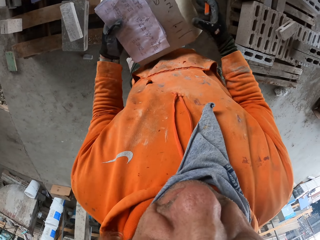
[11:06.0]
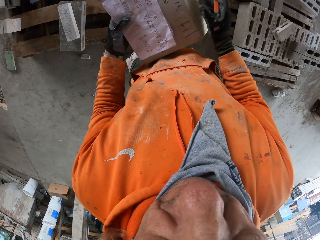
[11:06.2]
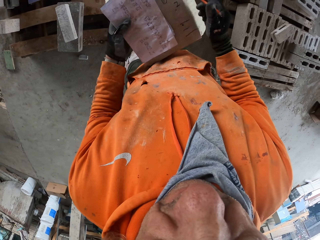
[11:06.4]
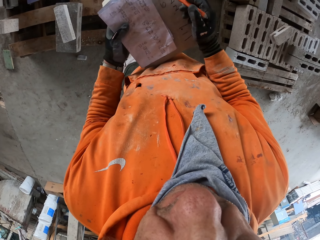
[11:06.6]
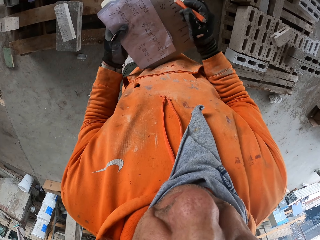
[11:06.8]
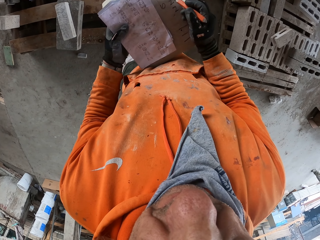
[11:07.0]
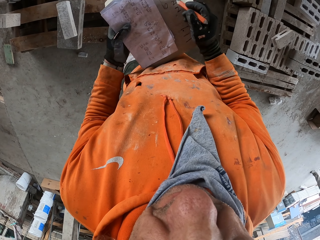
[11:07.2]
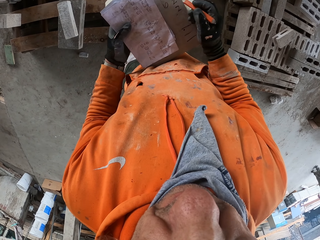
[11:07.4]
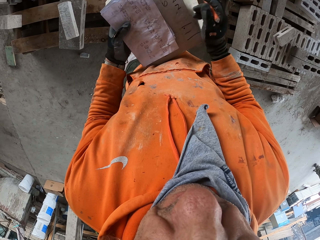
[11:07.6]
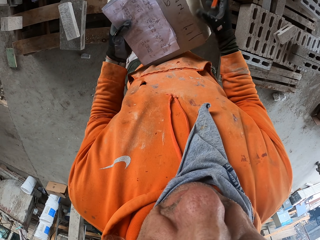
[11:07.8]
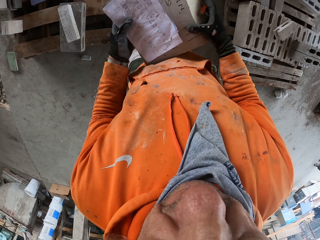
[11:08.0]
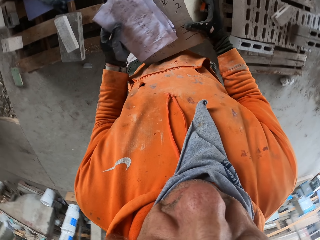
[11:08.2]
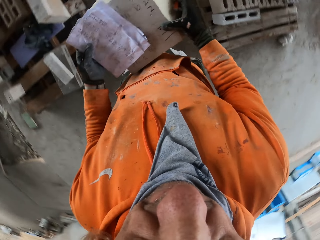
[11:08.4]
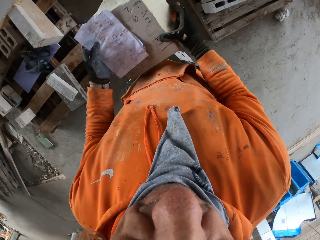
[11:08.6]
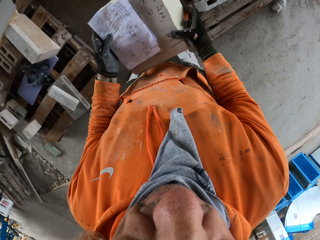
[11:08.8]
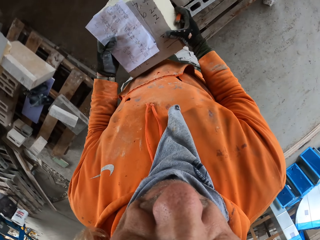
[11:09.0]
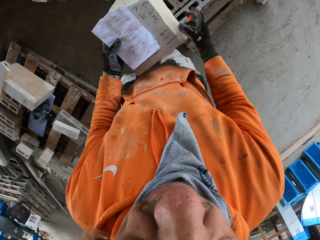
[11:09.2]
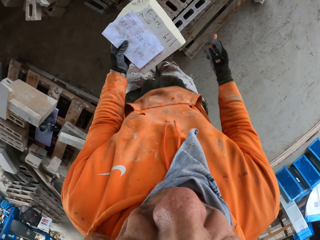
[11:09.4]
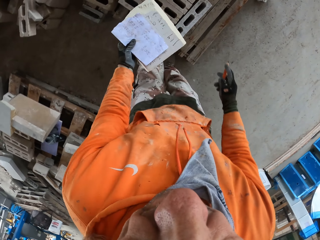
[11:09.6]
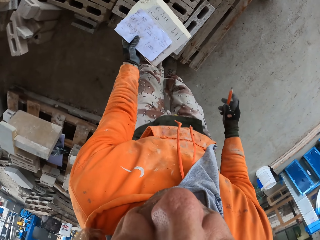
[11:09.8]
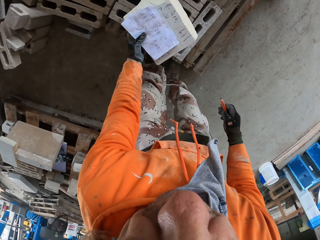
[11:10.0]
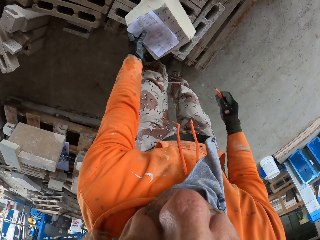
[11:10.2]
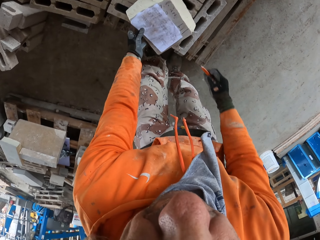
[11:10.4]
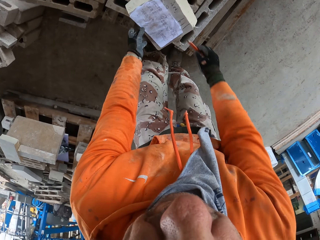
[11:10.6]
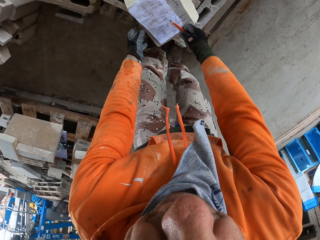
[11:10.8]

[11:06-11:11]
The camera wearer writes on a box. They look around a garage. They put down the box on a rack.

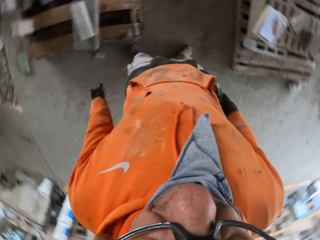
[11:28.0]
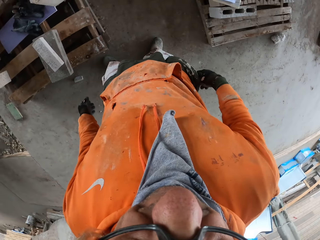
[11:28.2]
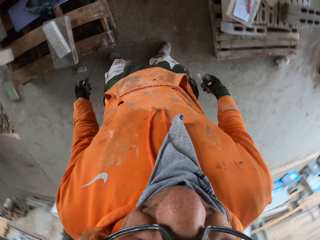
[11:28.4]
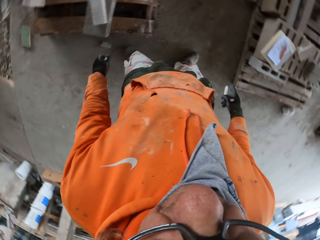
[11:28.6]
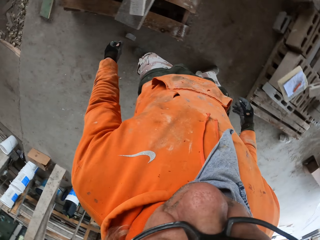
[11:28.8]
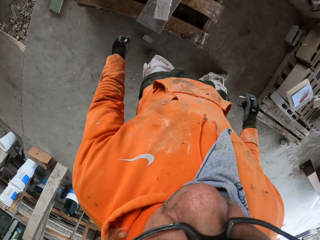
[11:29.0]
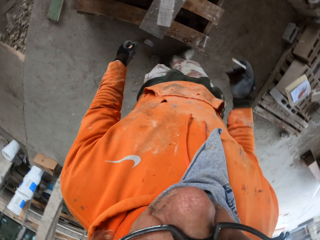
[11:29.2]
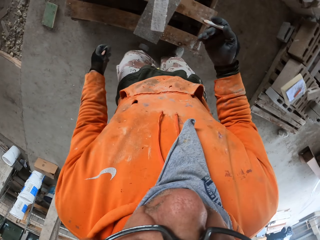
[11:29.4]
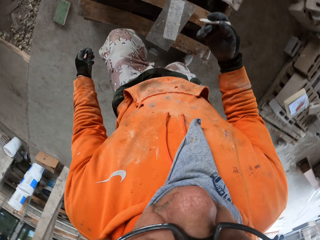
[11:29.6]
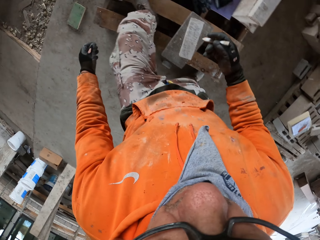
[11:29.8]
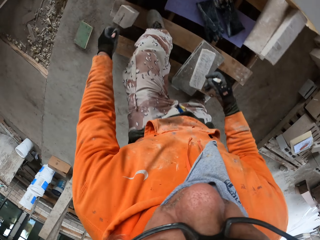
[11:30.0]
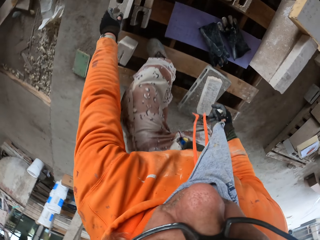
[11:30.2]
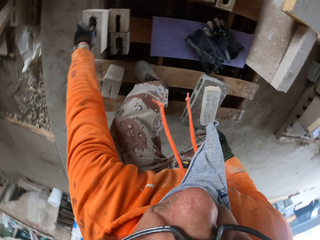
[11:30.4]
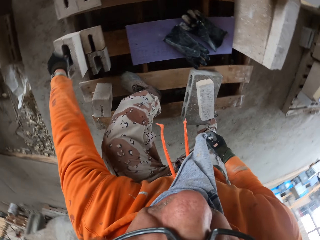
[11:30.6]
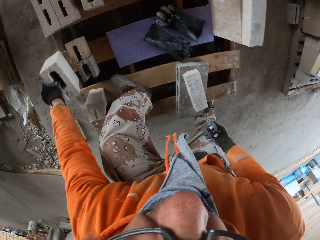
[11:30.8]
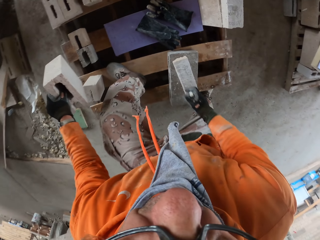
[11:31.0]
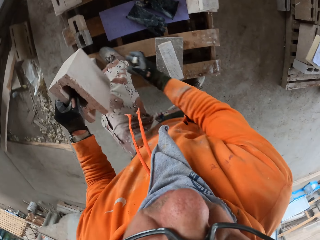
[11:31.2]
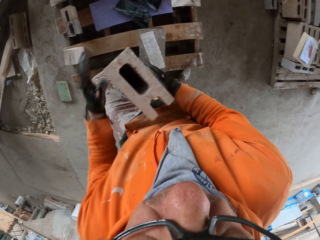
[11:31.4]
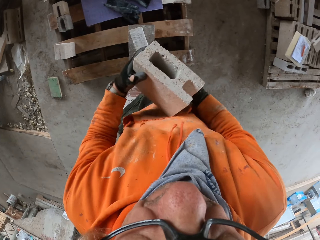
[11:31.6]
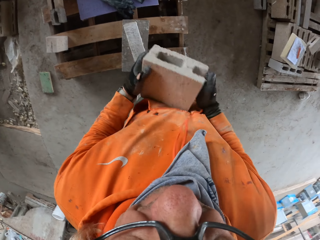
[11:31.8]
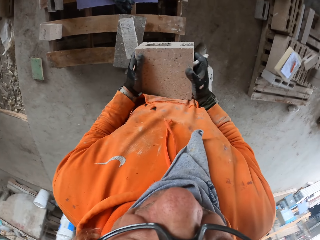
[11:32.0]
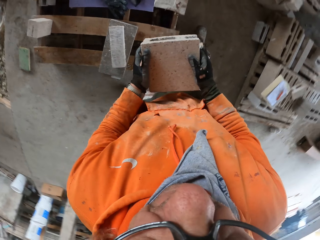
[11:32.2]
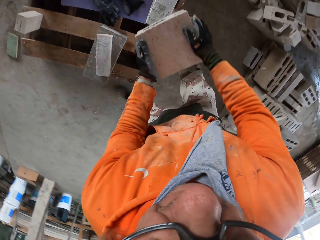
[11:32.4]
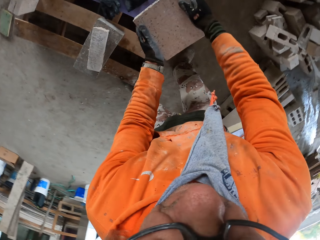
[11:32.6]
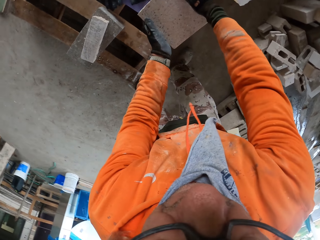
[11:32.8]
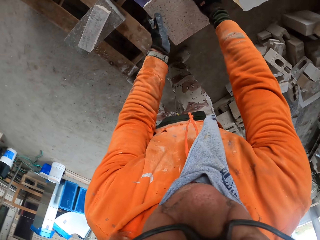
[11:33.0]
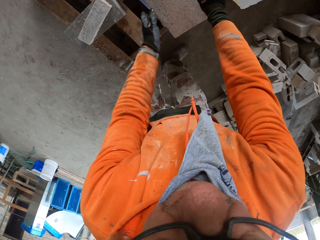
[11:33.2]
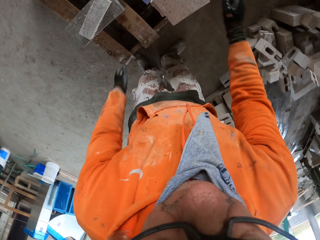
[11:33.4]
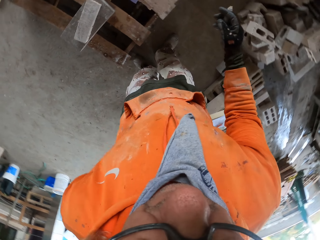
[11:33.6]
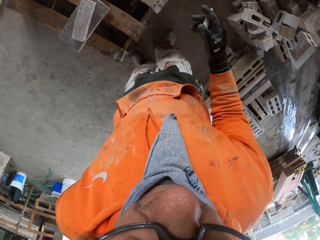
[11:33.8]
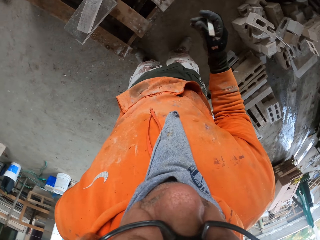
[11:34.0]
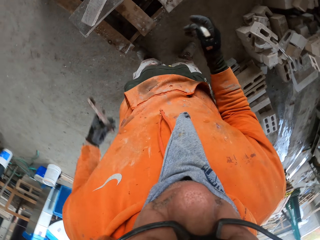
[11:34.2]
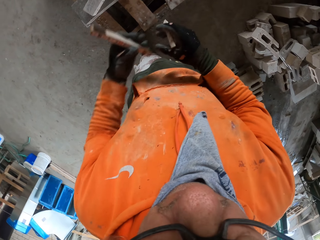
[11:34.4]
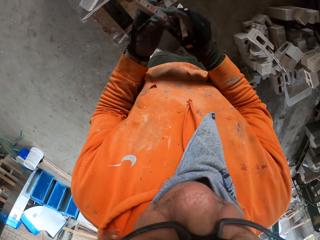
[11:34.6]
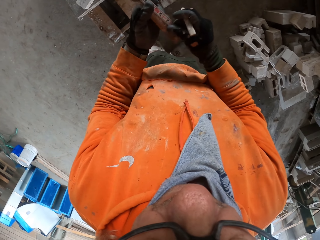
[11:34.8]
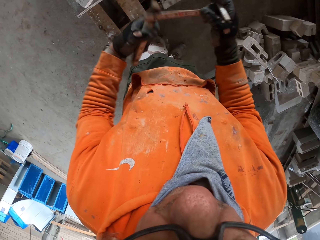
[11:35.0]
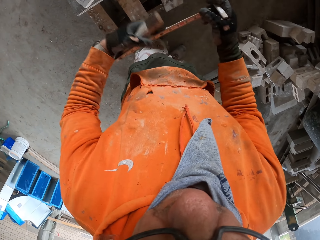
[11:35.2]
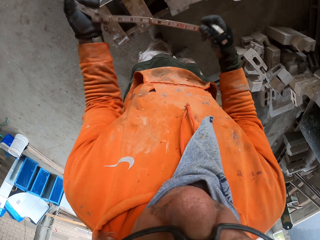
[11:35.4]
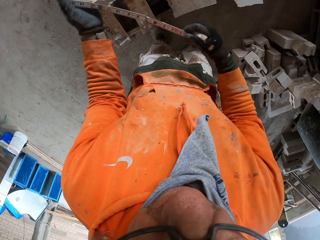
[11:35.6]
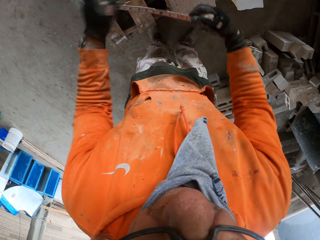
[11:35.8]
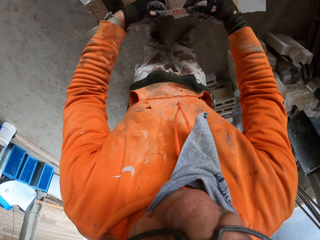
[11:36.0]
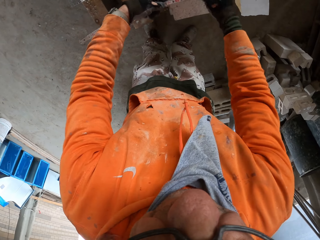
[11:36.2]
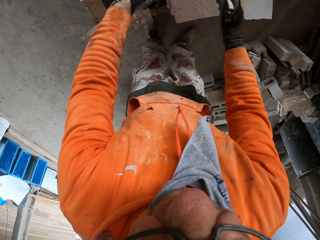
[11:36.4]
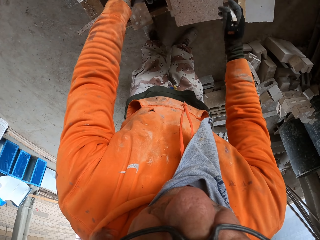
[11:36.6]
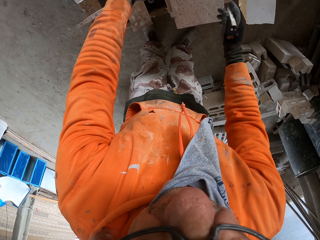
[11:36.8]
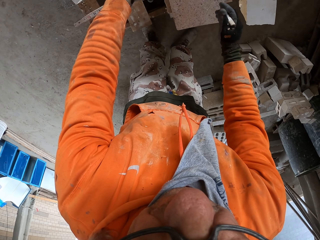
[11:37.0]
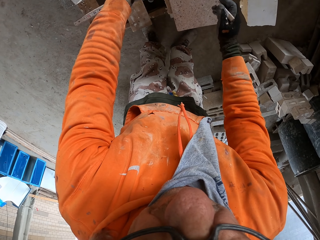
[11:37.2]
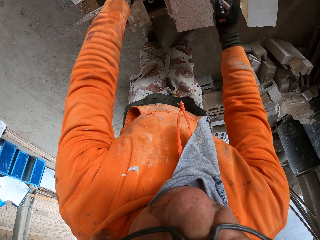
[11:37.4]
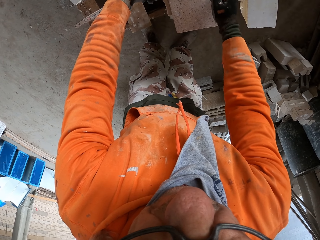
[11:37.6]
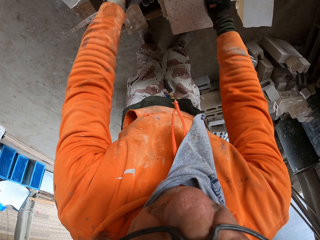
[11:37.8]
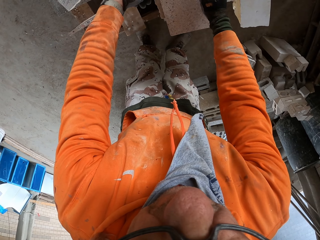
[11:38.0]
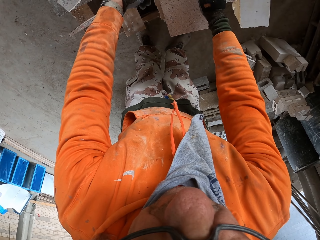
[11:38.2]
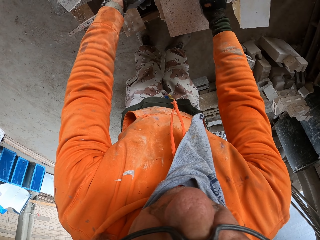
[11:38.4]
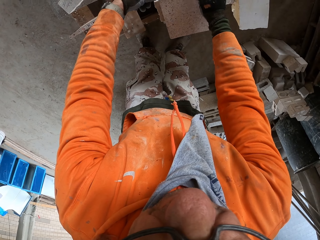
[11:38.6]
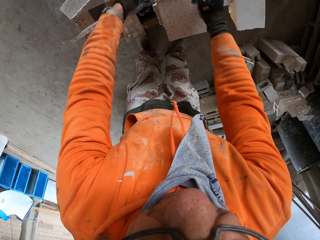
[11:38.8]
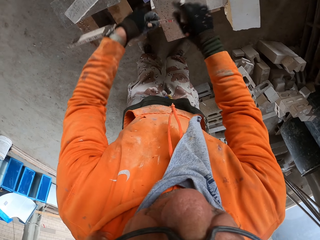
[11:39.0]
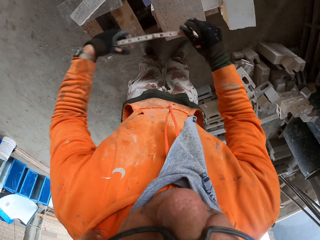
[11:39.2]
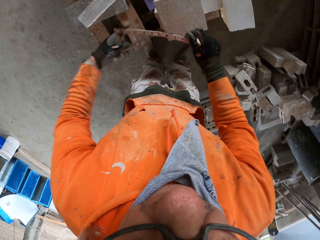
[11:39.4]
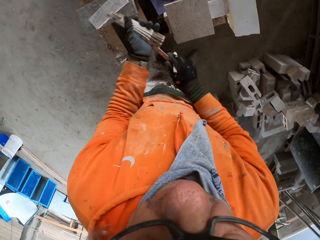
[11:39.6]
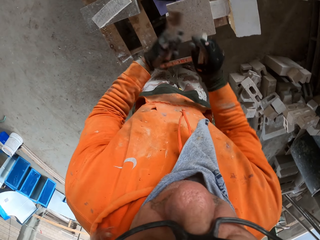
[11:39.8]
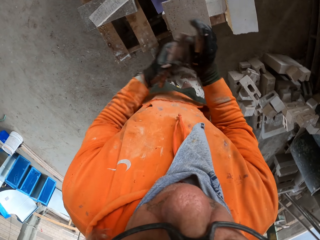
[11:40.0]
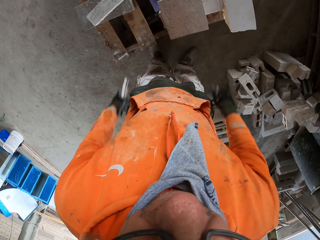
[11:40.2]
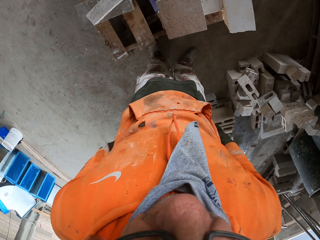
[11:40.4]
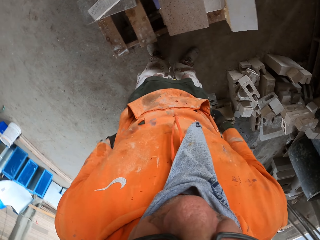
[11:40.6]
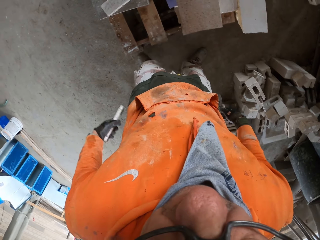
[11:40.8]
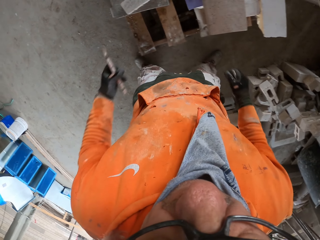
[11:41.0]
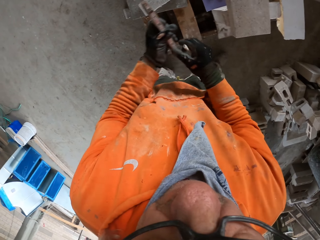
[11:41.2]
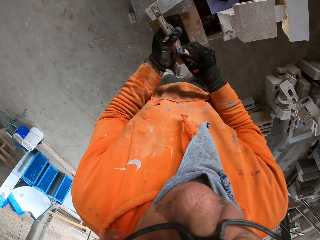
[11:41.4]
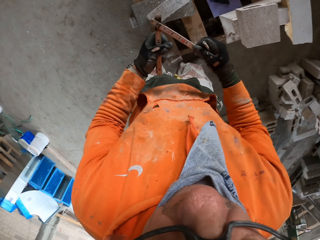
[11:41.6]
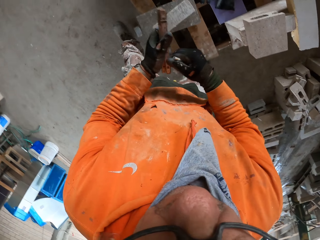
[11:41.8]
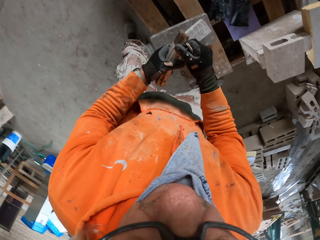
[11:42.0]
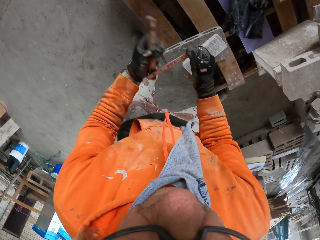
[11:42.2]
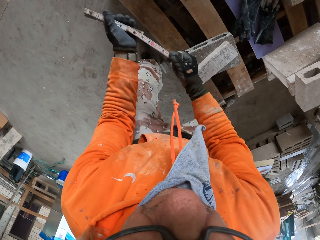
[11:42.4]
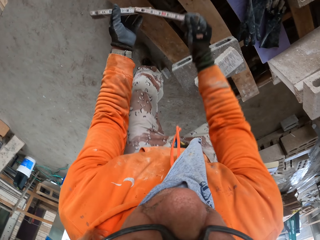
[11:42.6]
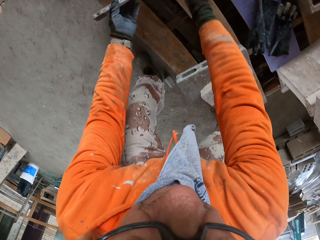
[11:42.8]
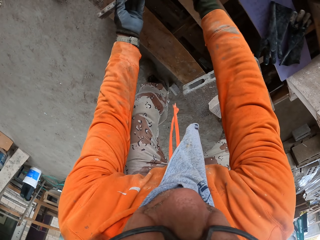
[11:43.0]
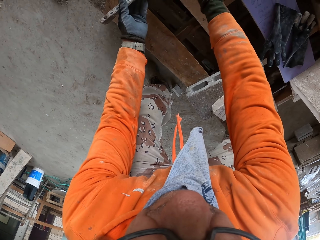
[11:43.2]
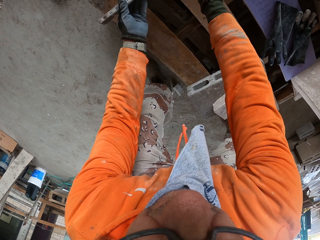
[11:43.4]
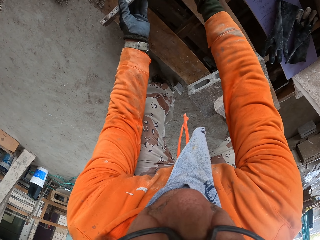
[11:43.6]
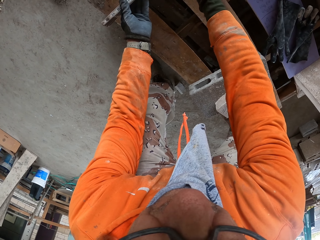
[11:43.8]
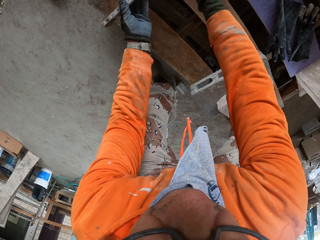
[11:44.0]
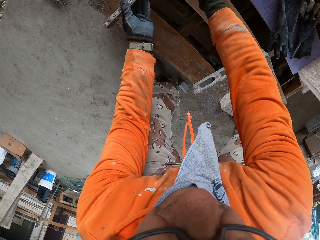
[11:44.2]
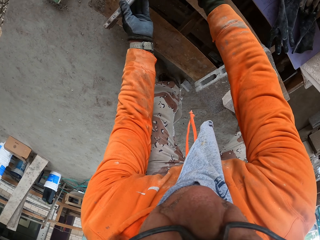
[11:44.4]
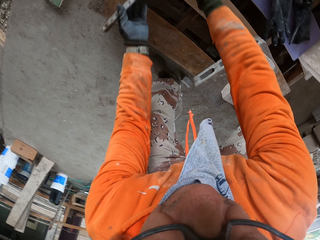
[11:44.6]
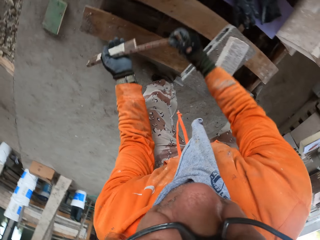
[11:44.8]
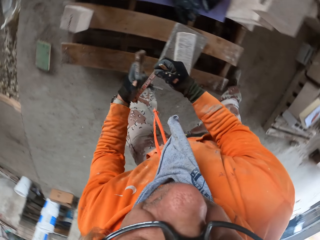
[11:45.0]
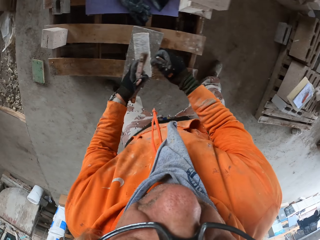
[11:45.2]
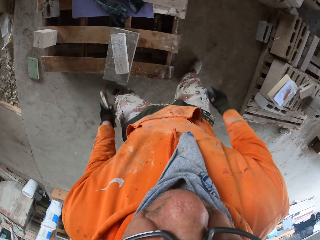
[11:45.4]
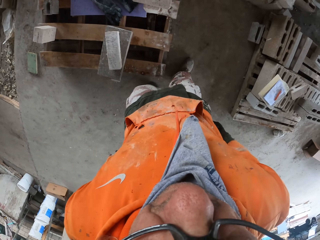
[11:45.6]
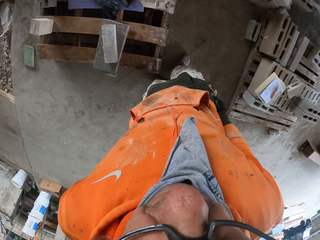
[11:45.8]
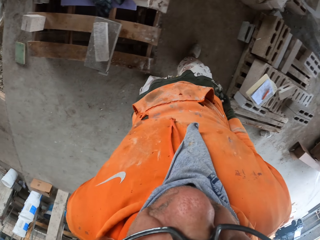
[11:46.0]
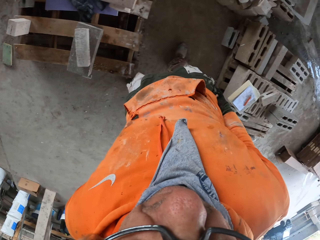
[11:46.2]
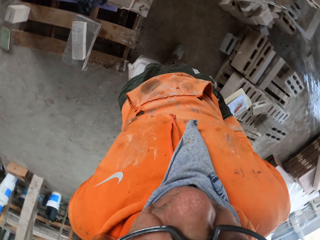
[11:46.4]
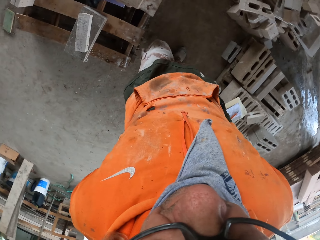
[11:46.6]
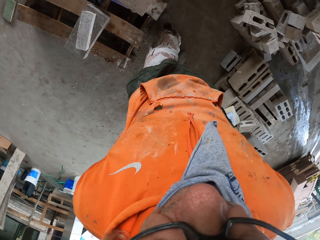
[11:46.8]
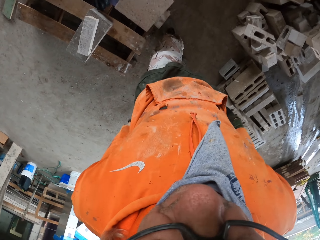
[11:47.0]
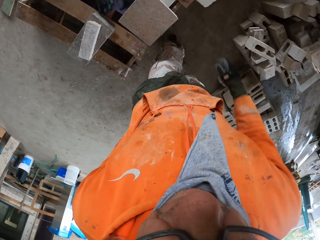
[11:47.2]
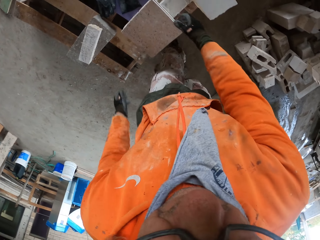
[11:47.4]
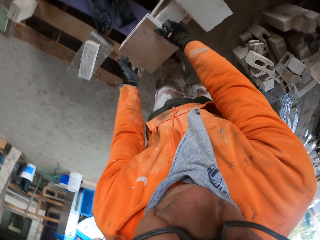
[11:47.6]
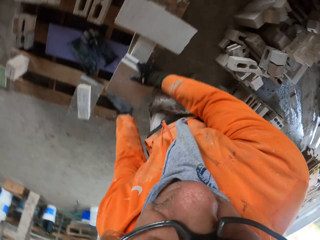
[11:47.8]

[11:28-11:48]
The camera wearer looks around a garage. He removes a pen from the pocket. He moves a brick. He walks around the garage. He picks up a block from a rack. He puts down the block on the rack. He writes on the block. He adjusts a tape measure or ruler on his hands. He measures the block. He marks the block with a pencil. He folds the tape measure. He walks around the garage. He measures the block. He walks around the garage. He puts the ruler in the pocket.
